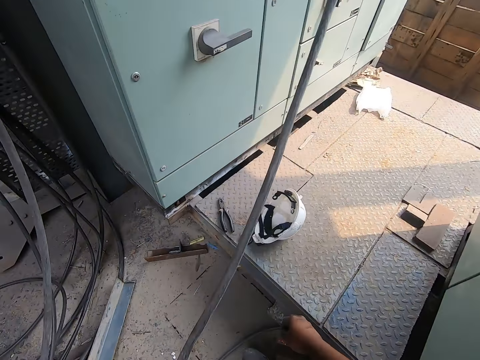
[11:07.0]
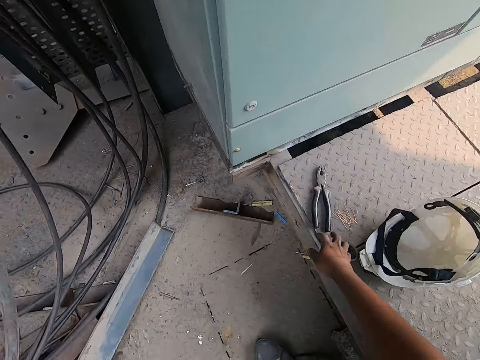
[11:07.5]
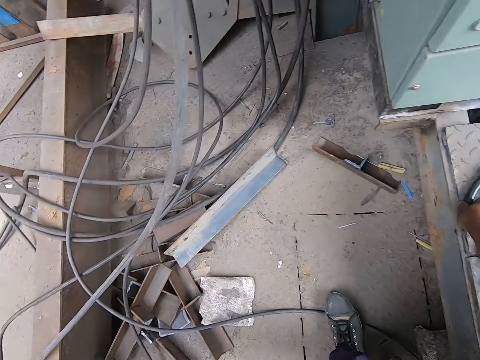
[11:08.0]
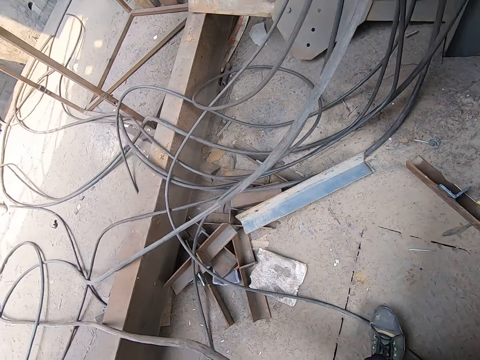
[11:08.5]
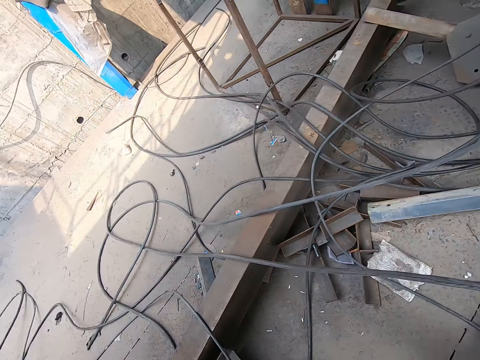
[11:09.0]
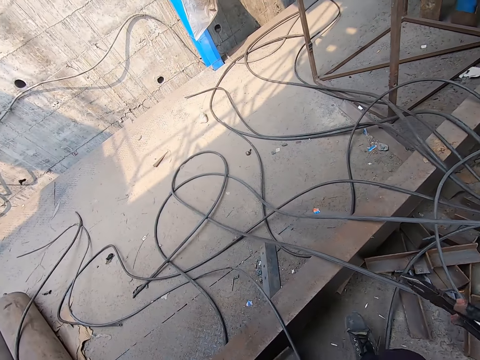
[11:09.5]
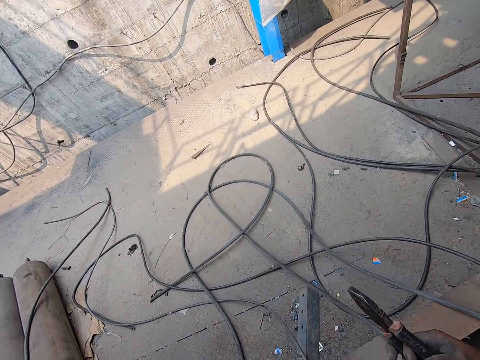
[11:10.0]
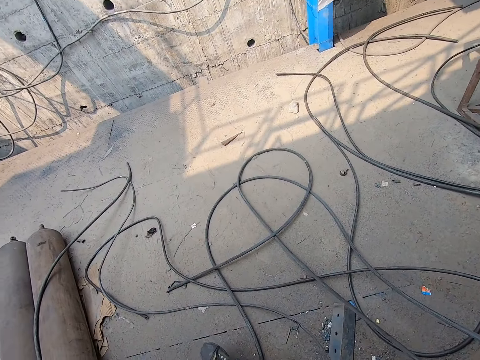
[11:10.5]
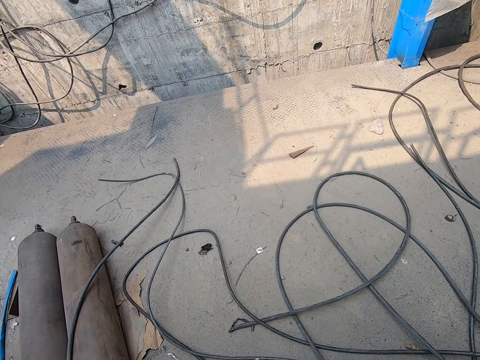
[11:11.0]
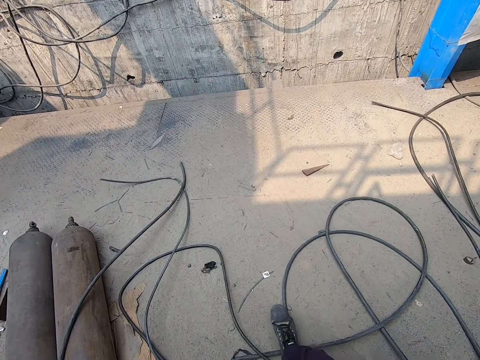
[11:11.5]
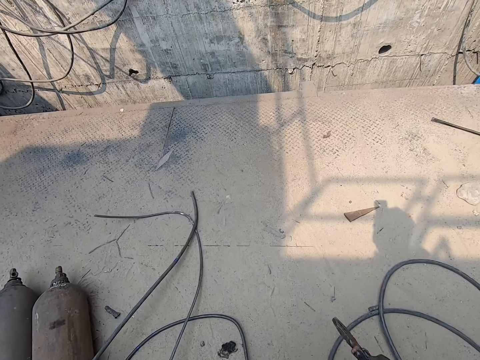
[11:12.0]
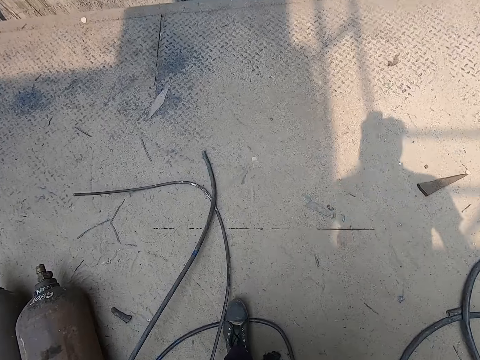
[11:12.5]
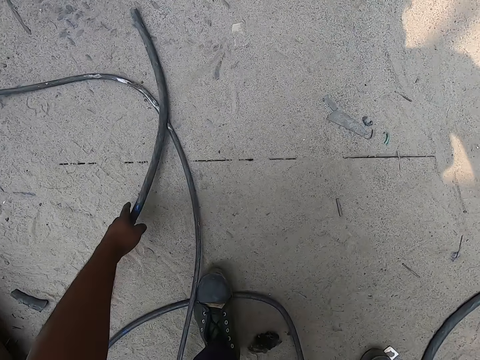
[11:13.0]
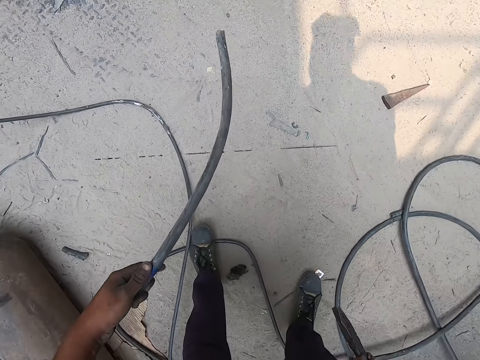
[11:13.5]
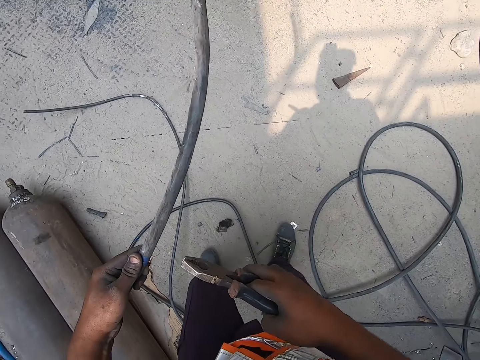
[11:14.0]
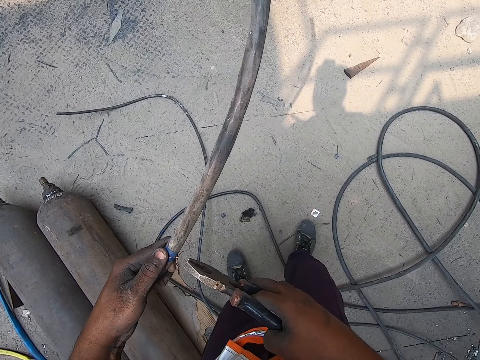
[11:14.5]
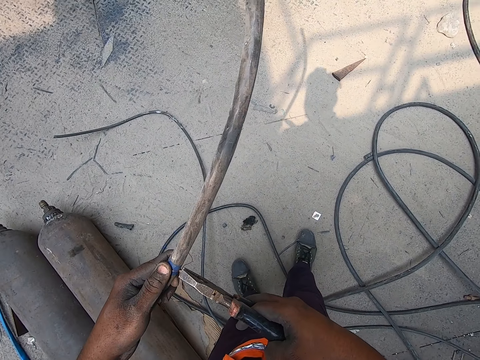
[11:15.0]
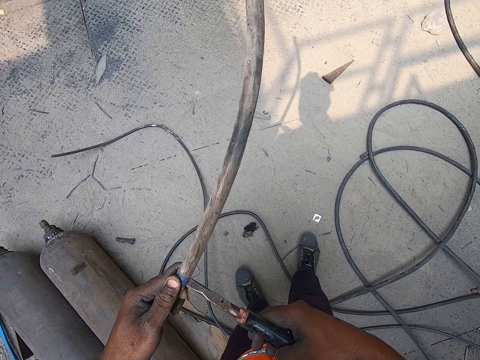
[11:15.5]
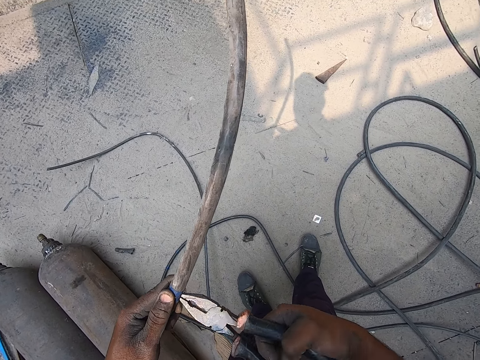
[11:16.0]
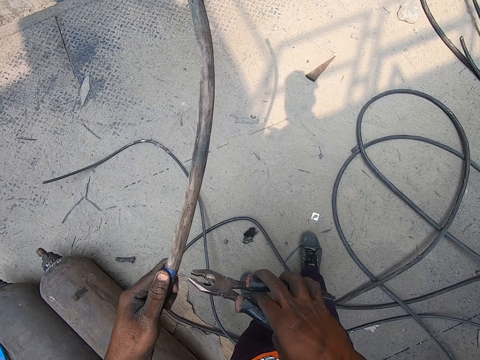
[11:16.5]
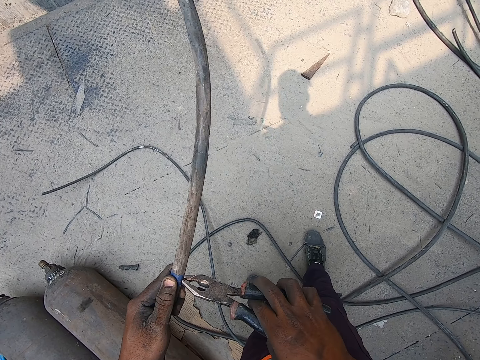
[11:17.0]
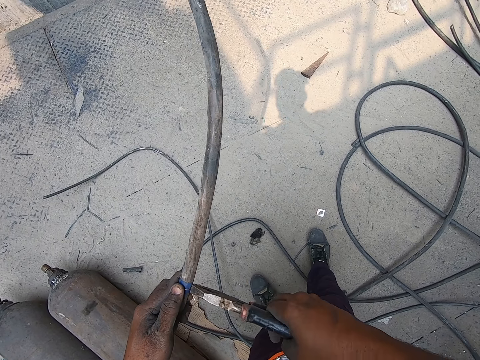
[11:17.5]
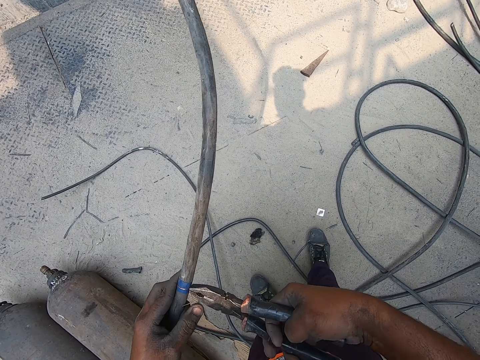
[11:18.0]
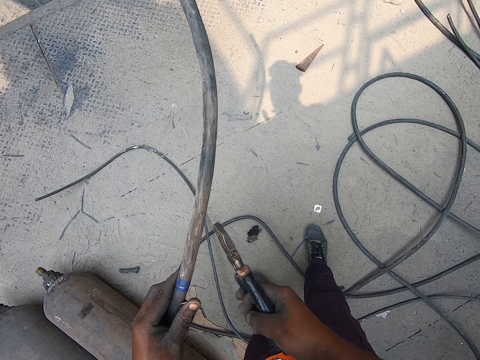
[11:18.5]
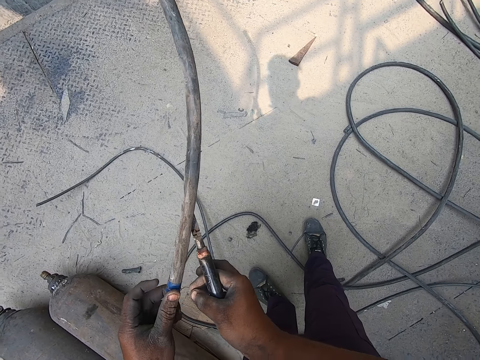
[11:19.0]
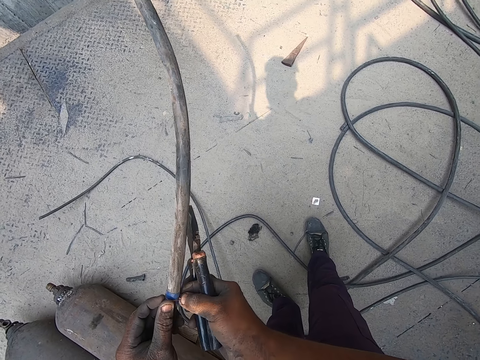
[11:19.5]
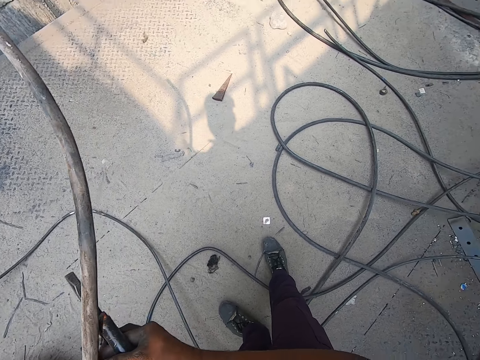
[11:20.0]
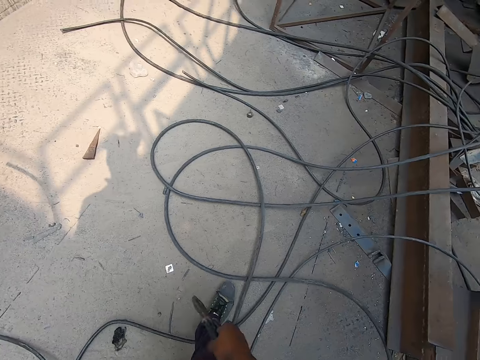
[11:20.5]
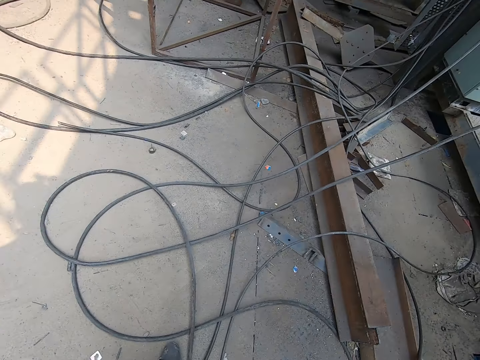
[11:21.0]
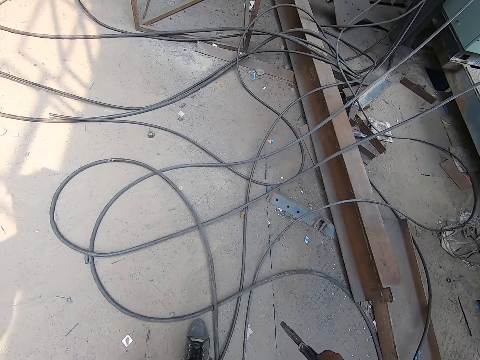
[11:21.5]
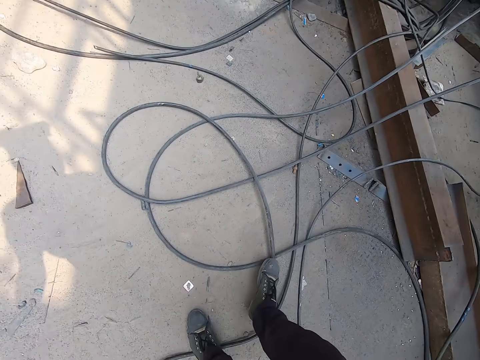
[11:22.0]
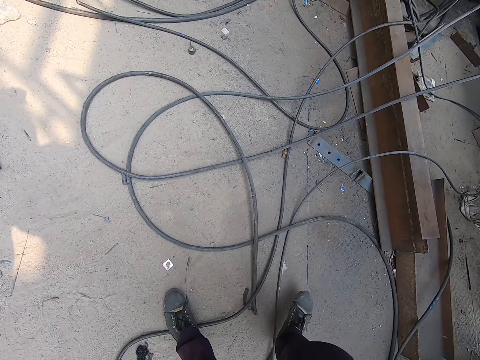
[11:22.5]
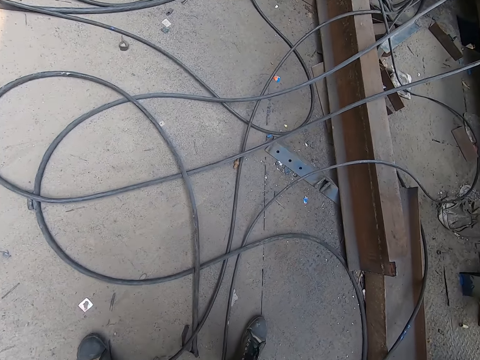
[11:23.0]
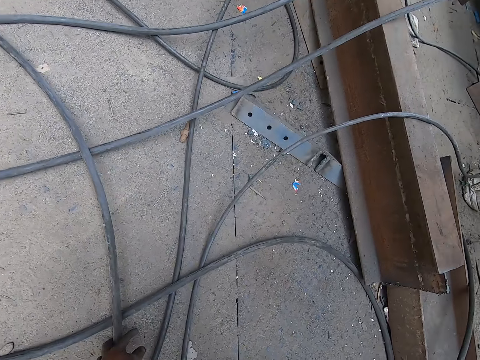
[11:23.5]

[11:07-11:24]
The camera wearer picks the pair of pliers from the metal platform with his right hand. He walks at the site. He picks the hose from the ground with his left hand. He tightens the copper wire or cable tie with the pair of pliers in his right hand. He folds the cable tie. He tightens the copper wire on the hose with his left hand. He looks around and moves the leg.

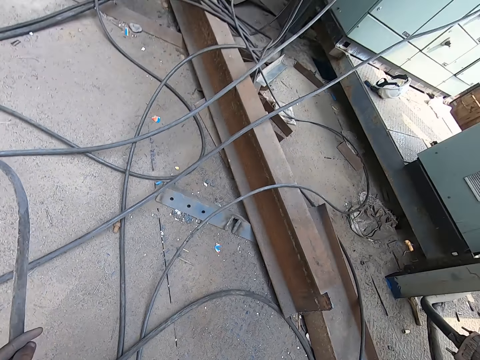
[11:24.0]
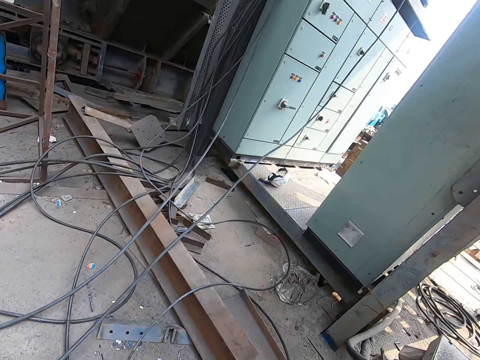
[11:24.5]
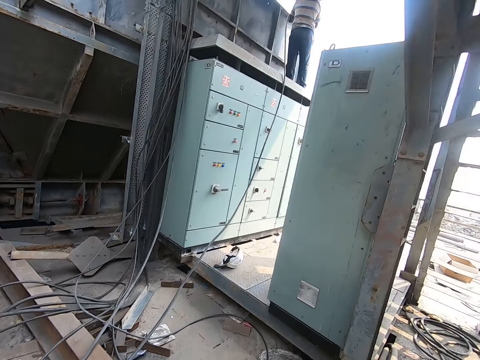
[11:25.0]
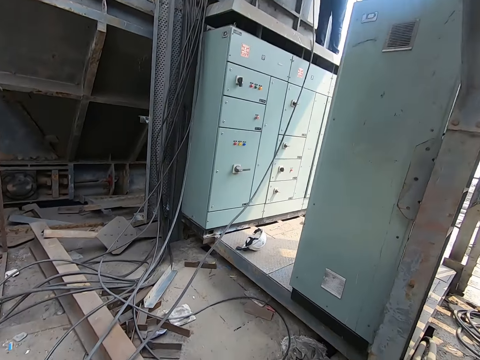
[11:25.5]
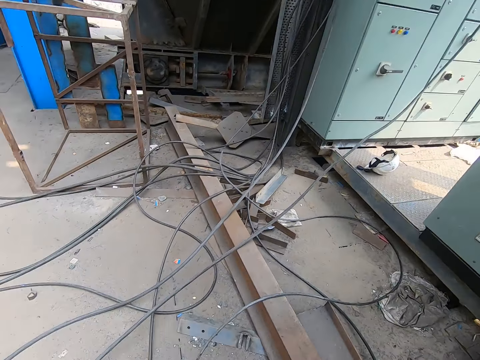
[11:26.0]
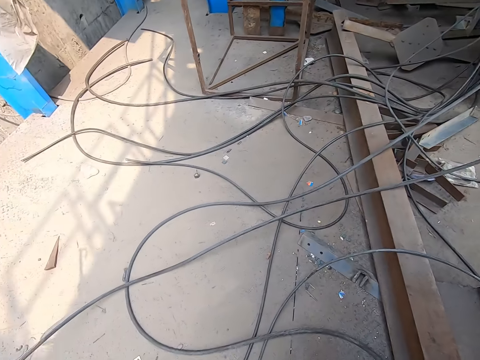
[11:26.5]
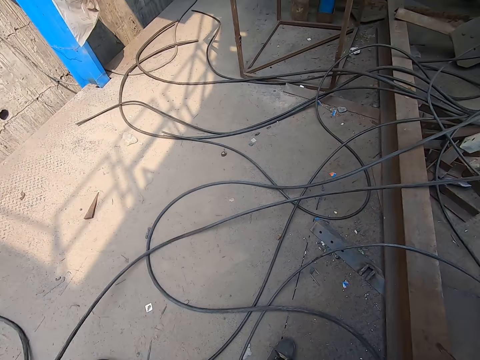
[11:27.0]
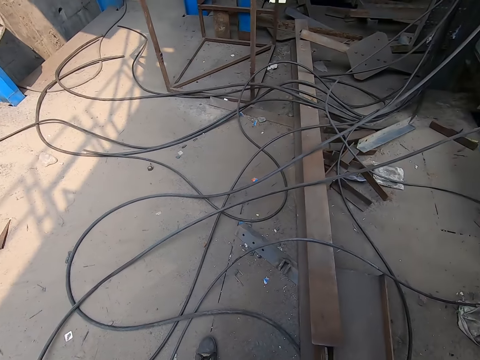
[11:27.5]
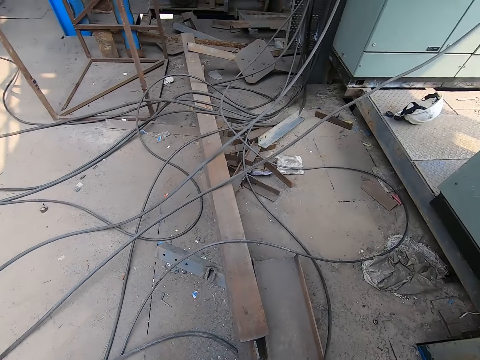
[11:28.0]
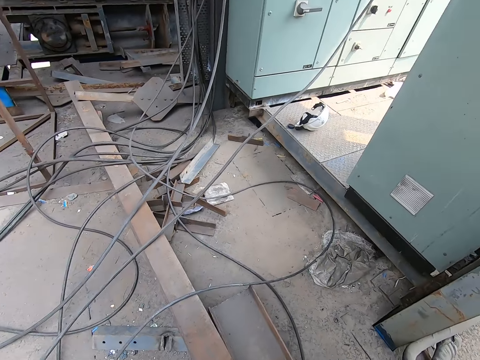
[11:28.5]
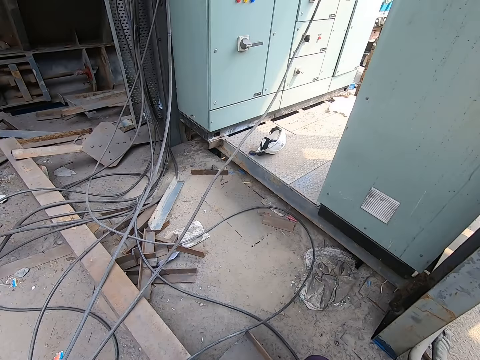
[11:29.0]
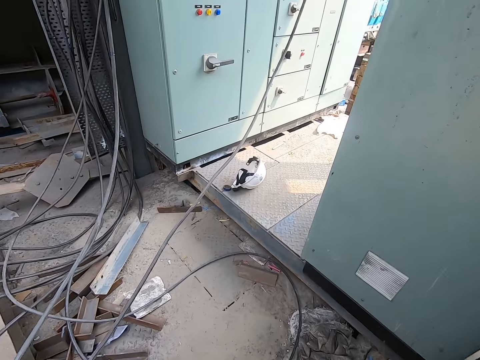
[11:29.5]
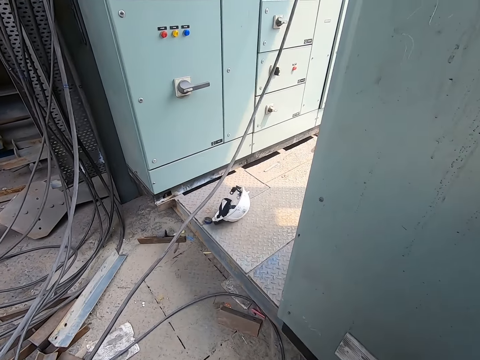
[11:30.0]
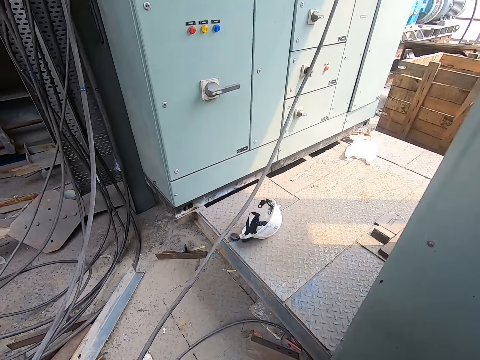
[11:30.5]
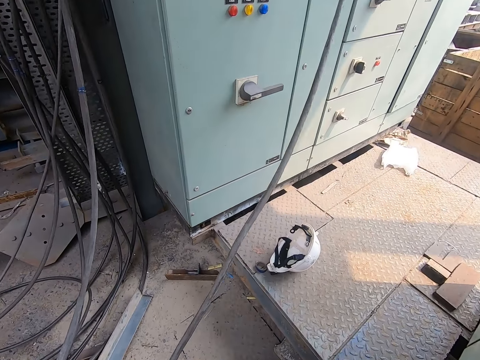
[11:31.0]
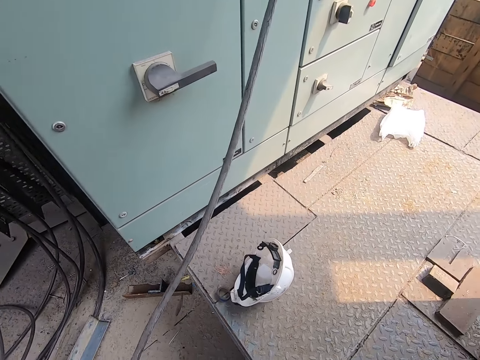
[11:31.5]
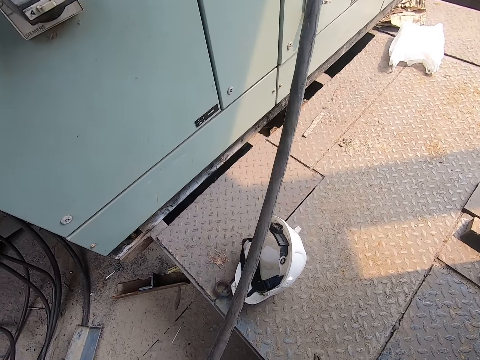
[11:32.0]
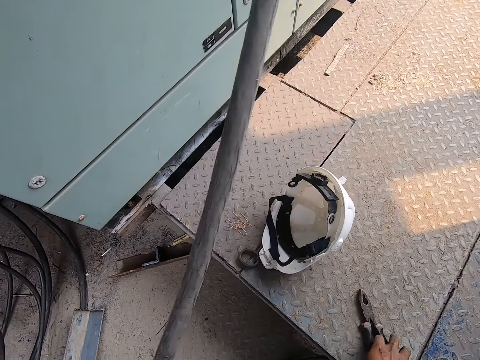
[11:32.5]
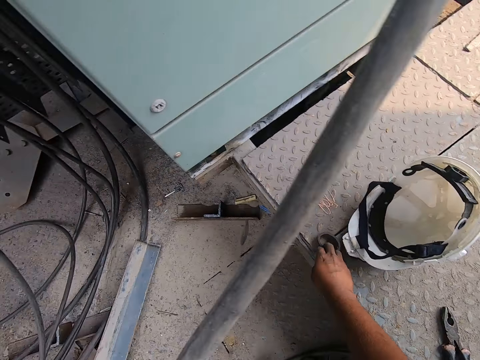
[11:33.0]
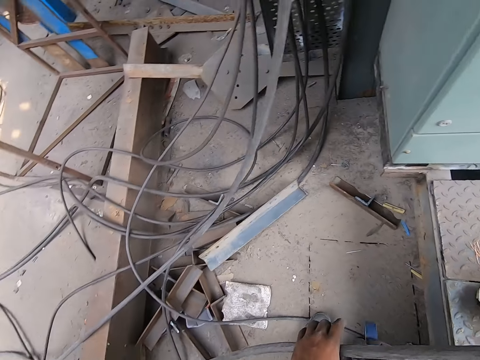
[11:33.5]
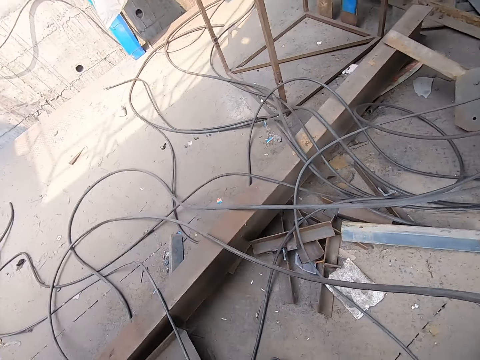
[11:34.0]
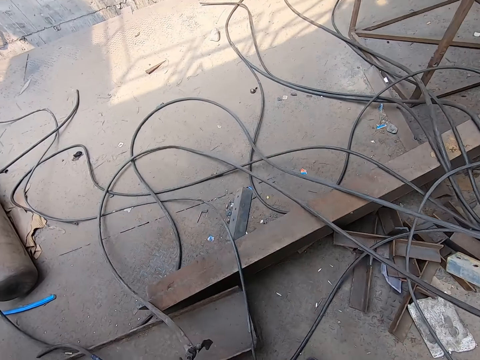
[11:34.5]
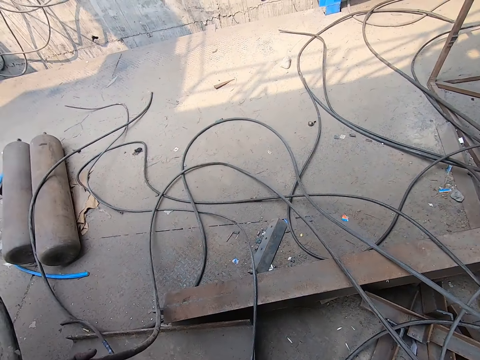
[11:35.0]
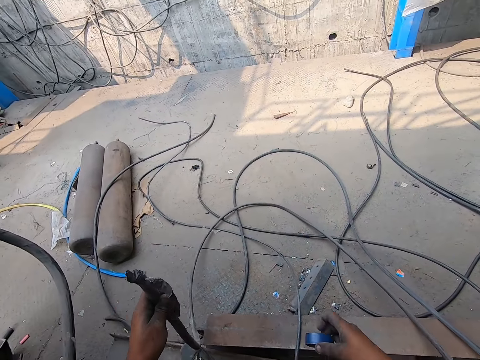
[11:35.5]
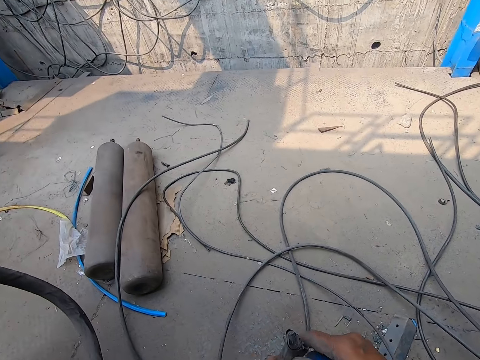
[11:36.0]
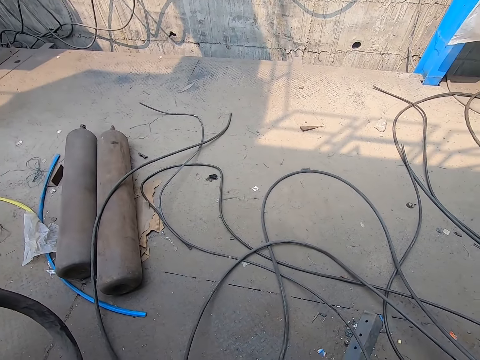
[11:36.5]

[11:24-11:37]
The camera wearer picks the hose or cable from the metal platform with his left hand. He walks at the site. He drops the pair of pliers on the metal platform with his right hand. He picks the duct tape or sellotape from the metal platform with his right hand. He picks the cable. He holds the hose with his left hand. He removes the sellotape in the sellotape.
